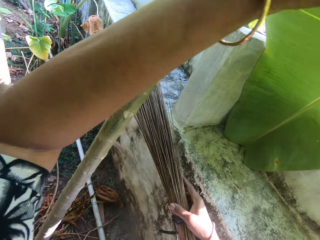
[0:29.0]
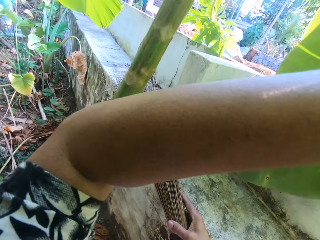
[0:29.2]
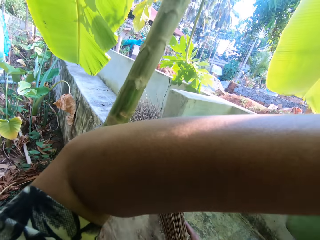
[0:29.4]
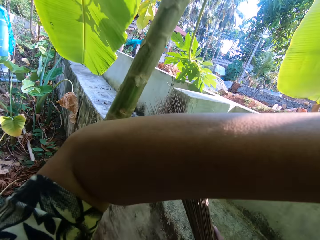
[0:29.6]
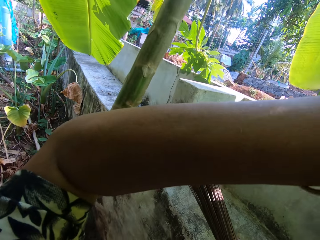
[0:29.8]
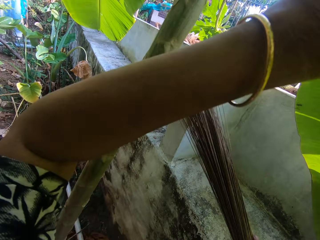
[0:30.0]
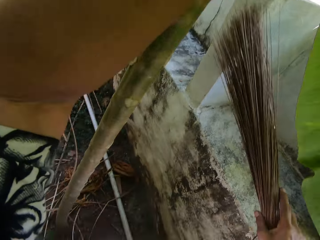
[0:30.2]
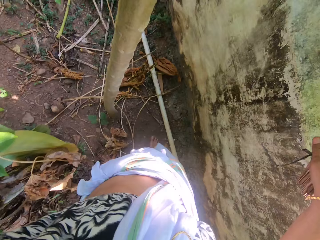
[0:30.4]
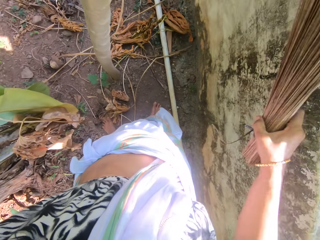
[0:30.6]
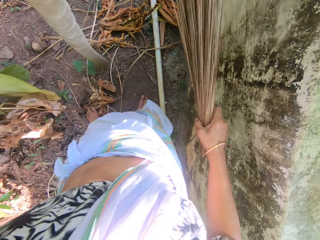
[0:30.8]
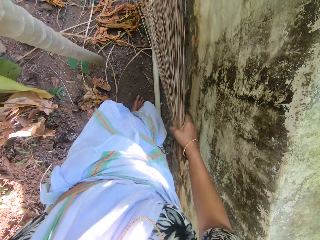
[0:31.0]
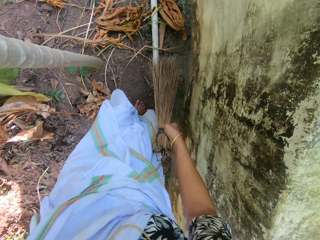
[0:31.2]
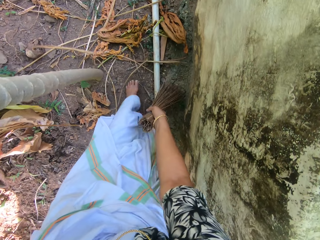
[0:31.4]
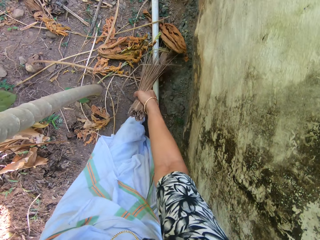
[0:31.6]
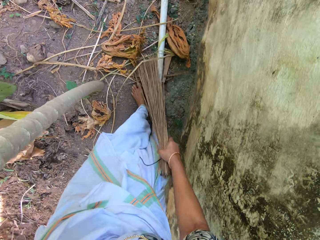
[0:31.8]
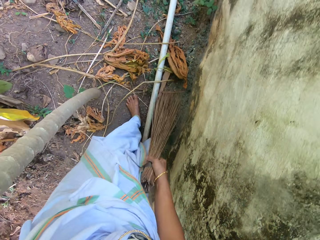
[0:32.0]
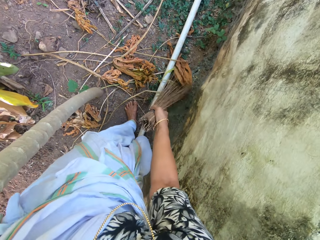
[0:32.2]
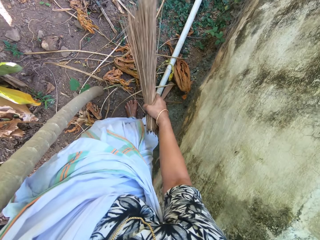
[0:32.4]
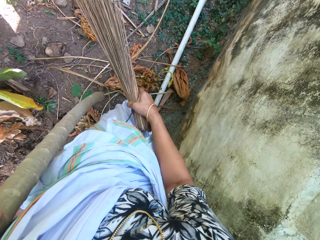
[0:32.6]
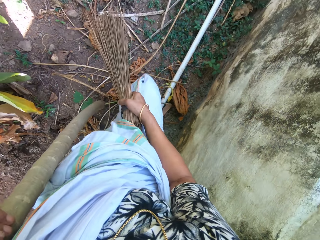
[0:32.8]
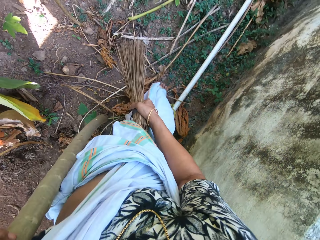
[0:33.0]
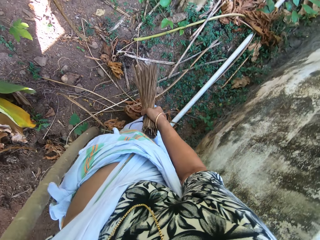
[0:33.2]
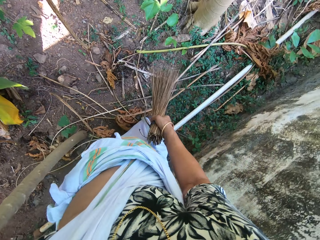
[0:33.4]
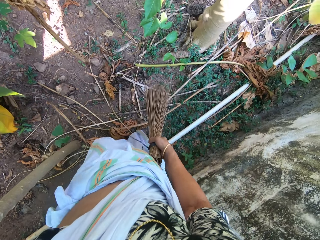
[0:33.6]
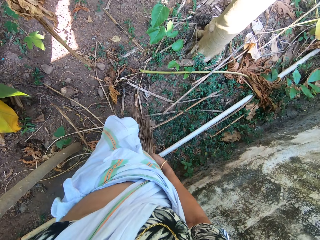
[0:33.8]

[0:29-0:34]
The camera wearer moves a banana leaf from her way with her left hand. She sweeps dried leaves and sticks on the ground with the broom in her right hand.

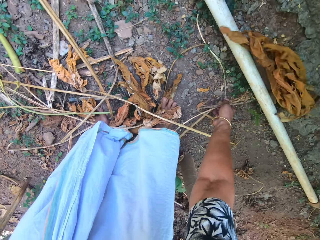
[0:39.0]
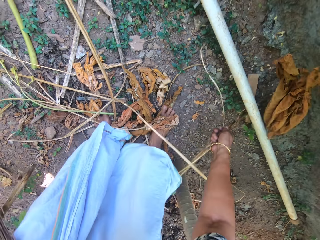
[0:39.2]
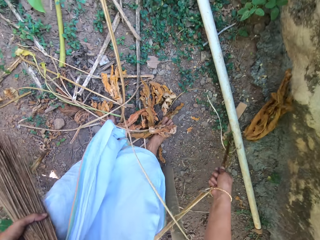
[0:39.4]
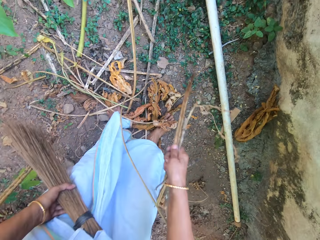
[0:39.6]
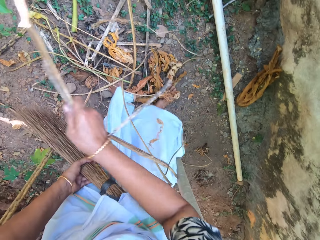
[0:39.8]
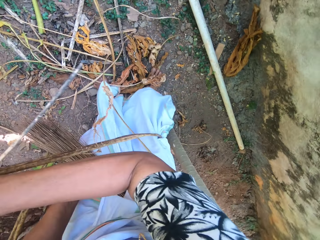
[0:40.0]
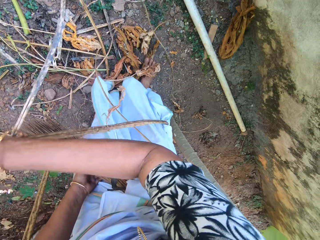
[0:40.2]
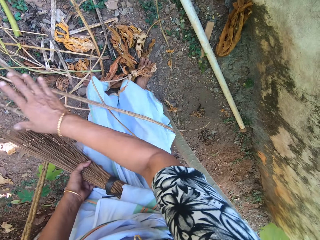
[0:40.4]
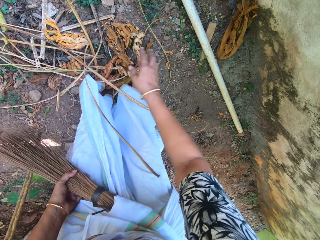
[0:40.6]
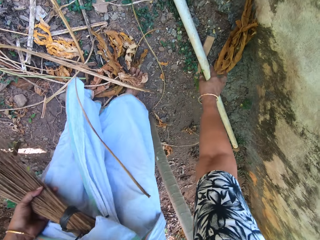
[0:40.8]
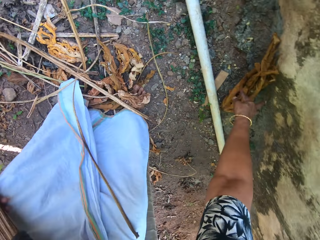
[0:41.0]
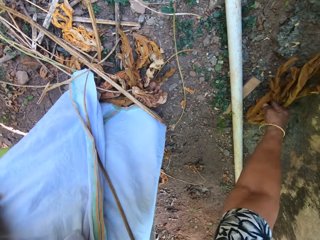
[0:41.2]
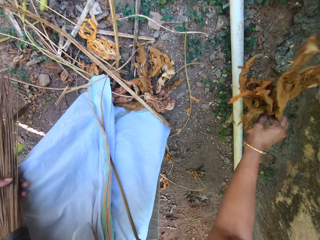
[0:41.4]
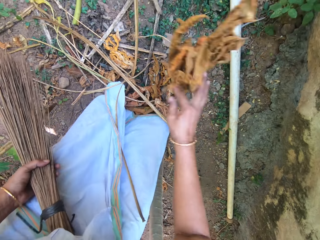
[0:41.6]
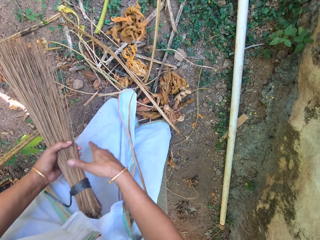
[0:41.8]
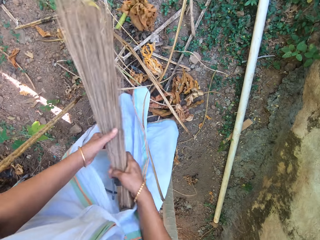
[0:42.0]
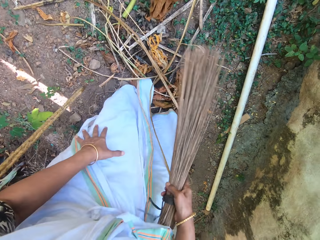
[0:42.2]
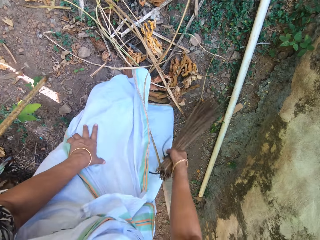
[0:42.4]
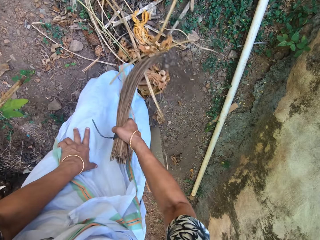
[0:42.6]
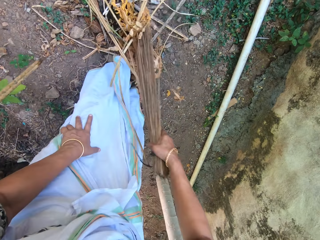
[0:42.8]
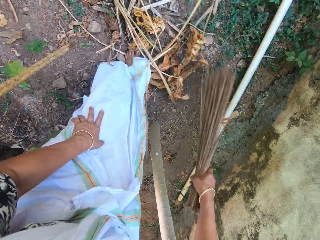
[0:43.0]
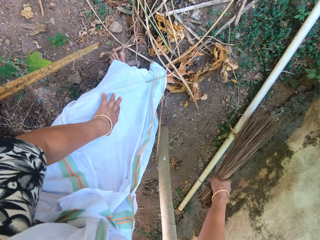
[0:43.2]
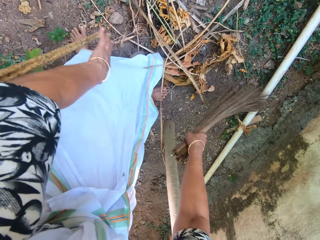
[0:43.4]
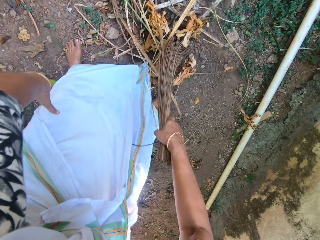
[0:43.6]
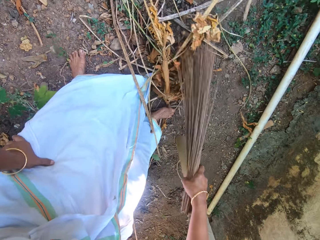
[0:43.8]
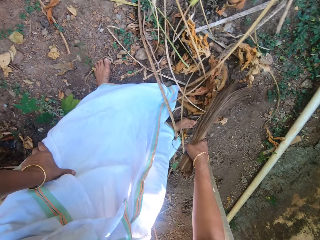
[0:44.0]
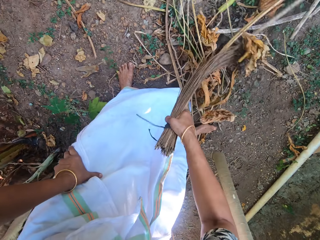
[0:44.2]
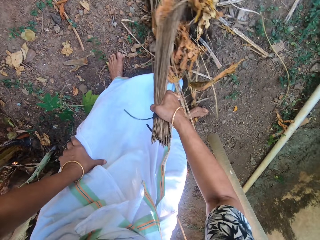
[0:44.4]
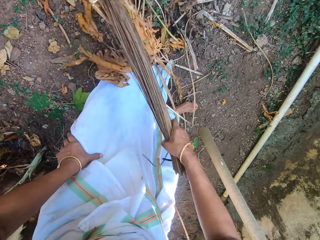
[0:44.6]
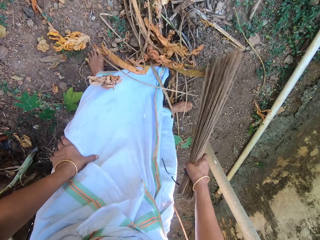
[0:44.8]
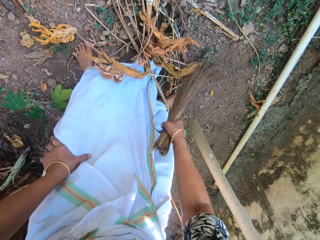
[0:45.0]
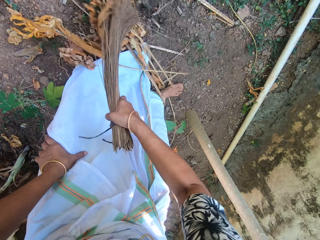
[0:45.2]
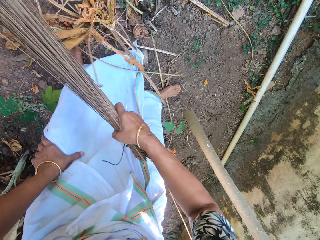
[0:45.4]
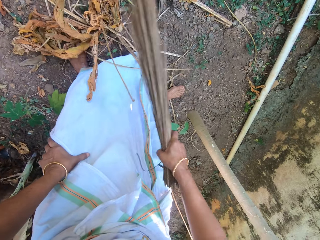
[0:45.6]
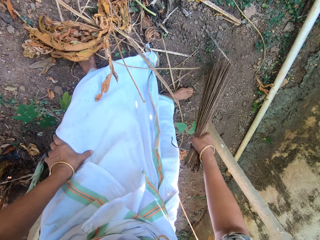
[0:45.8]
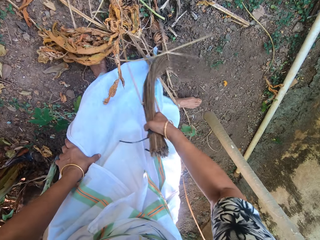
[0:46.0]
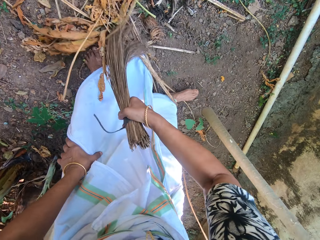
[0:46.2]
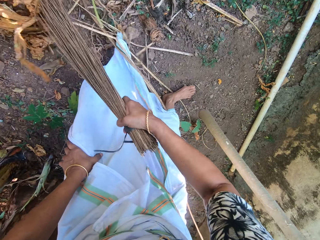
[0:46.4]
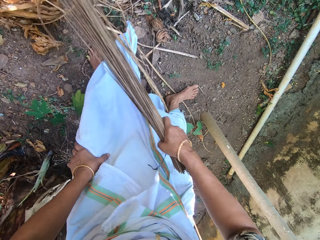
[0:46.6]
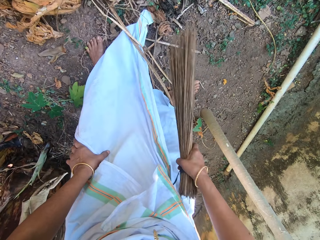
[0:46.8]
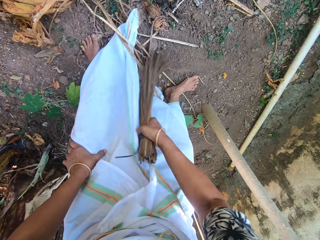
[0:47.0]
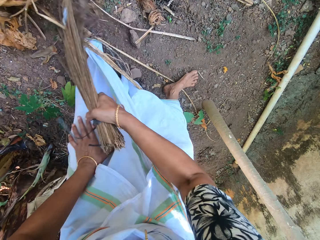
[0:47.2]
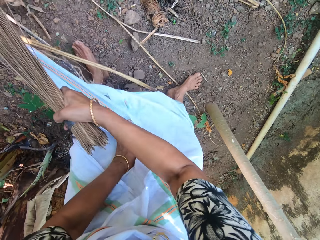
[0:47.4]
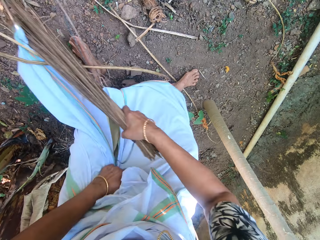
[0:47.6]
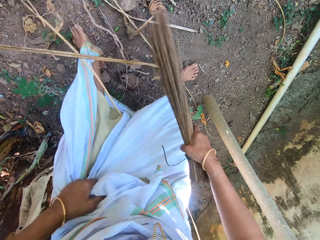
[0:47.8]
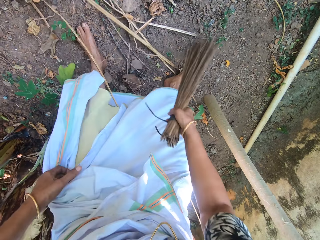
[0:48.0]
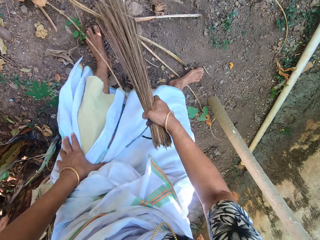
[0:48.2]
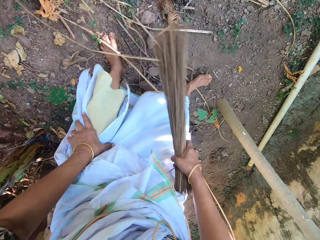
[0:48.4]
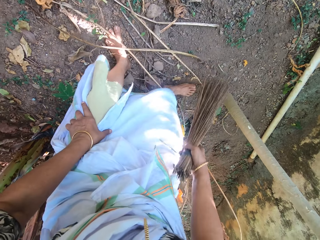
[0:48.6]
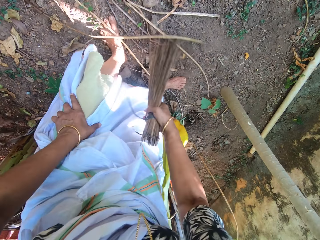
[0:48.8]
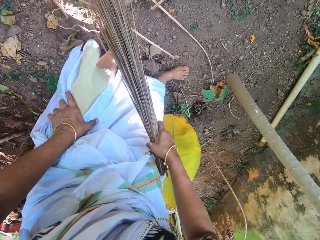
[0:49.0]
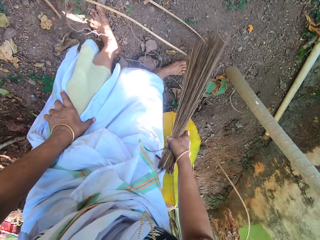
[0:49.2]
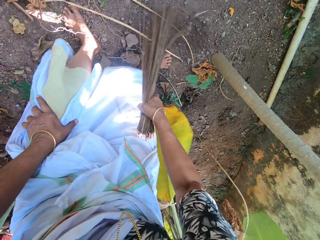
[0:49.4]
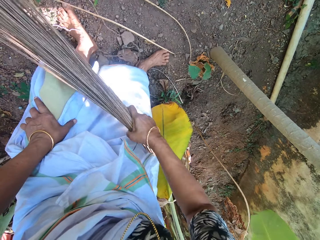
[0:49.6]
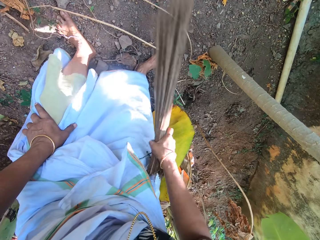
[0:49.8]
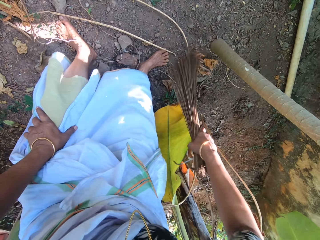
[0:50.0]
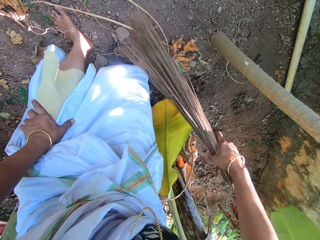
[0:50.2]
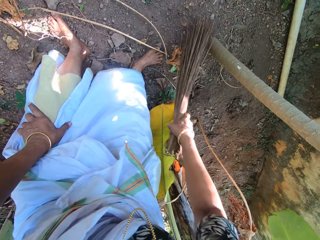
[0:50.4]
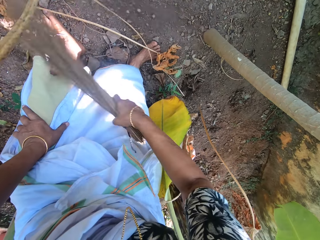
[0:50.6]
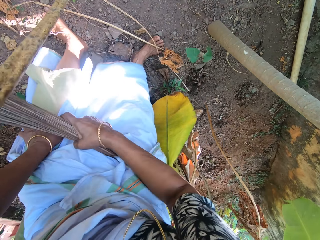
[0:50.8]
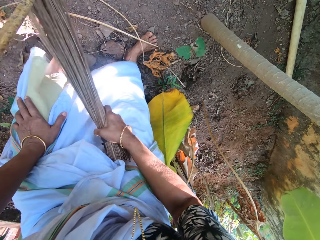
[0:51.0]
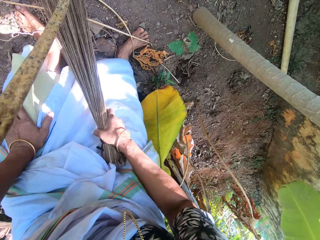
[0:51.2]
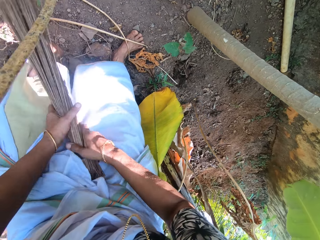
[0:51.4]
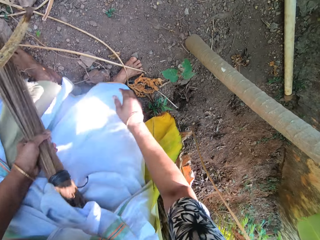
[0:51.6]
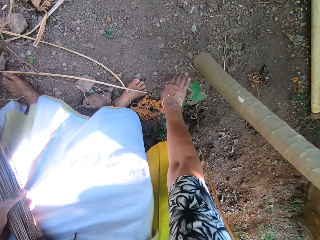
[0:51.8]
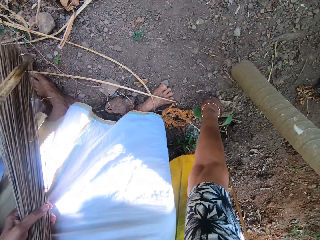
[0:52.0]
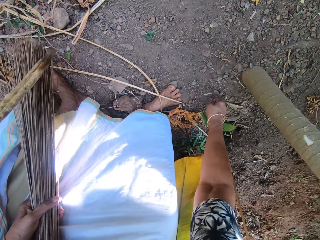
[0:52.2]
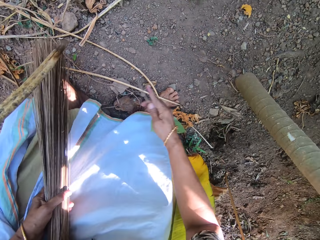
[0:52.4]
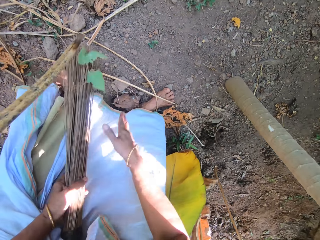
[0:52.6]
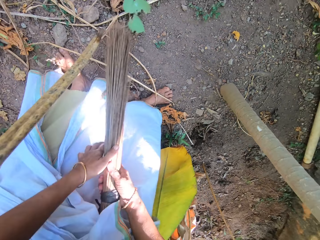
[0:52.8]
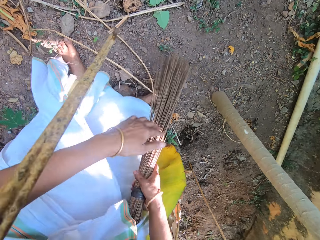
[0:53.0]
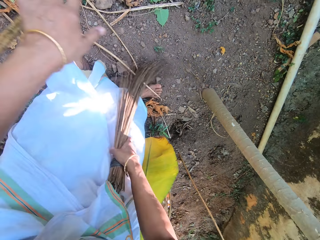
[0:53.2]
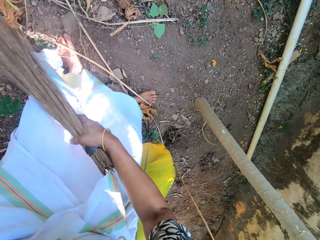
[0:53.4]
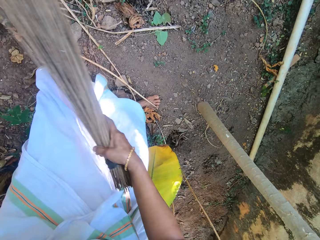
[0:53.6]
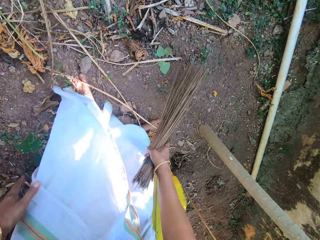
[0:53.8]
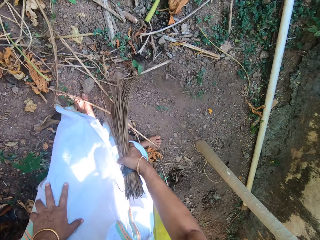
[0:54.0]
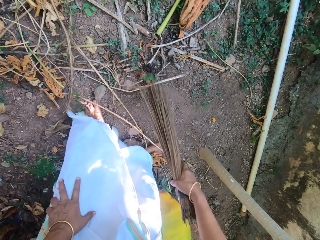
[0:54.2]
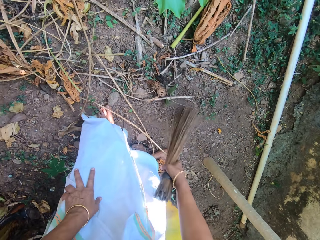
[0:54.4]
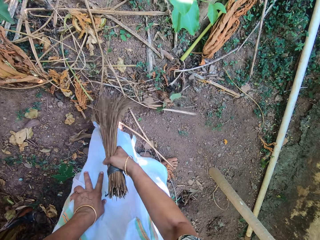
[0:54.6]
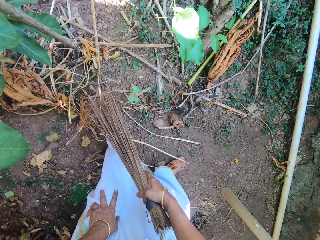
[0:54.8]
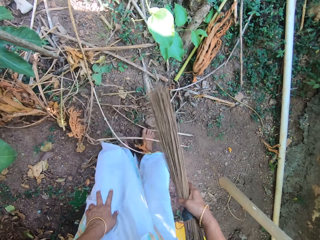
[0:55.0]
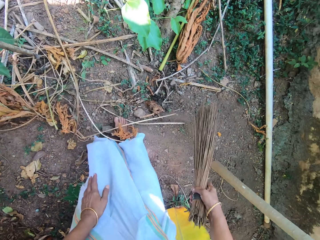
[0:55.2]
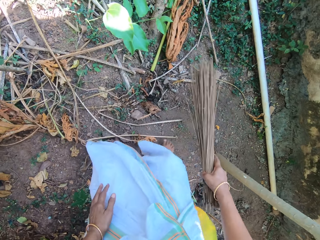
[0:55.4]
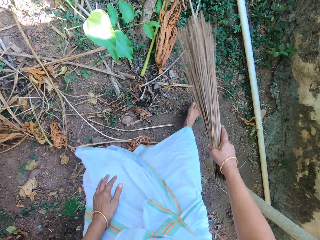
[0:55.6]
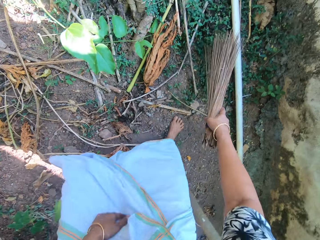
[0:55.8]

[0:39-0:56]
The camera wearer throws the stick to the ground with her right hand. She picks a dried pawpaw leaf from the ground with her right hand. She drops the dried pawpaw leaf on the ground with her right hand. She passes the broom from her left hand to her right hand. She sweeps dried leaves and sticks on the ground with the broom in her right hand. She passes the broom from her right hand to her left hand. She uproots a plant from the ground with her right hand. She removes the leaf. She drops the plant on the ground with her right hand. She passes the broom from her left hand to her right hand. She moves a dried stalk with her left hand. She sweeps the dried leaves and sticks on the ground with the broom in her right hand.
